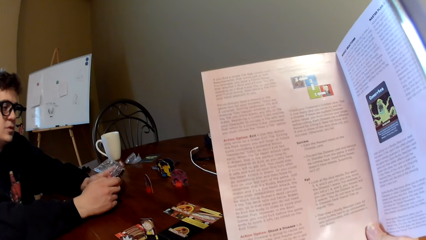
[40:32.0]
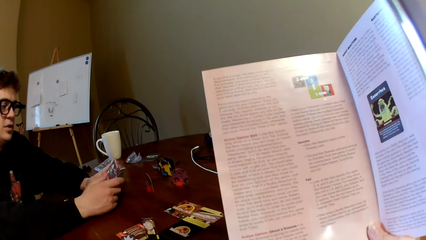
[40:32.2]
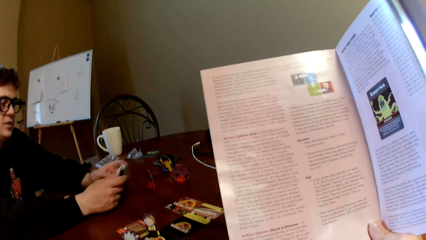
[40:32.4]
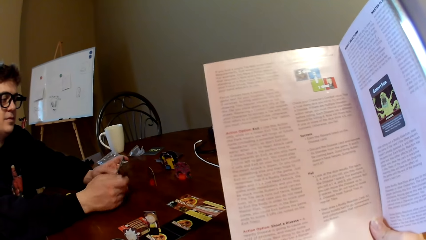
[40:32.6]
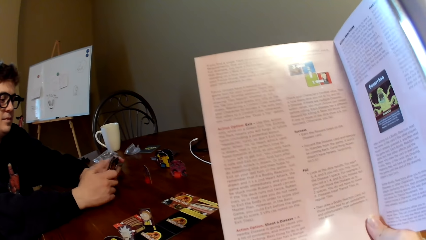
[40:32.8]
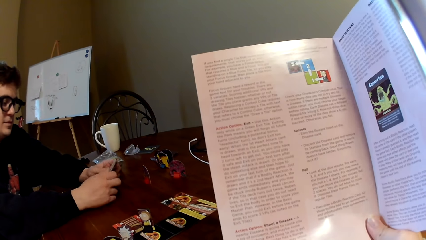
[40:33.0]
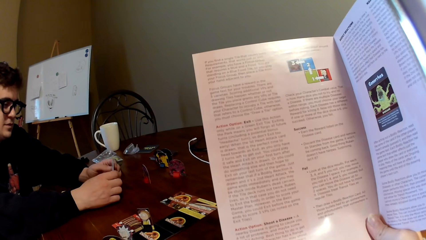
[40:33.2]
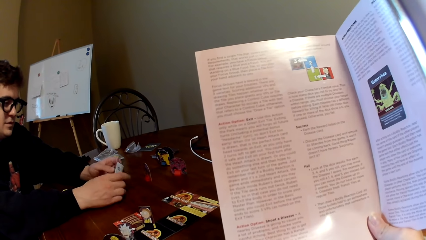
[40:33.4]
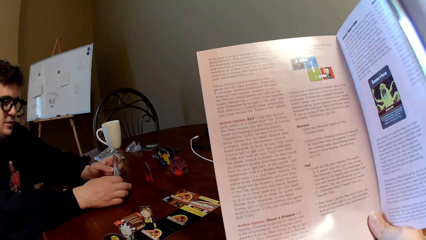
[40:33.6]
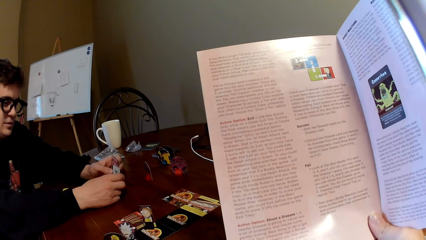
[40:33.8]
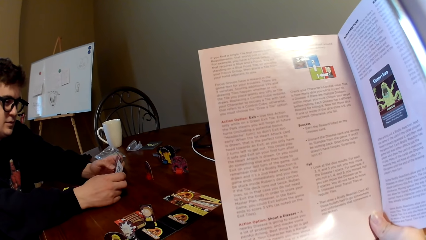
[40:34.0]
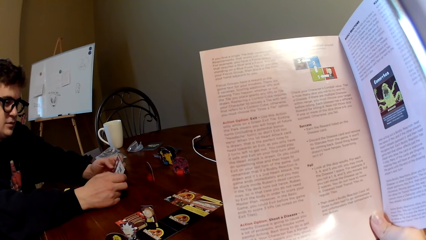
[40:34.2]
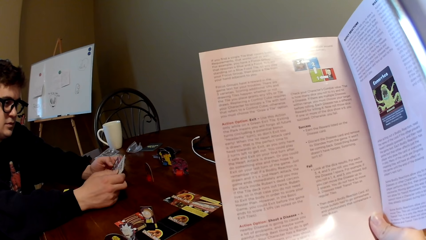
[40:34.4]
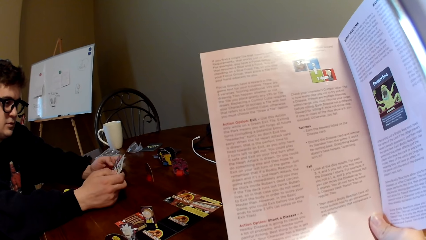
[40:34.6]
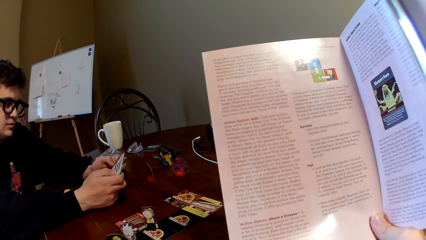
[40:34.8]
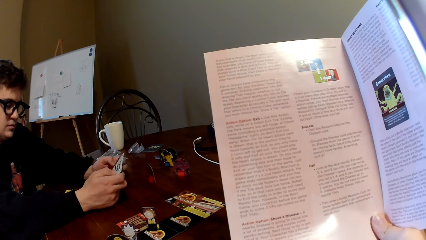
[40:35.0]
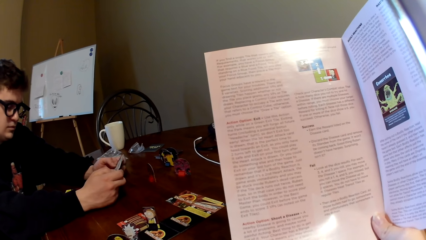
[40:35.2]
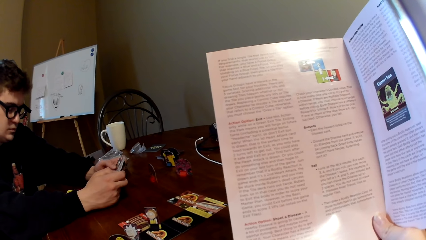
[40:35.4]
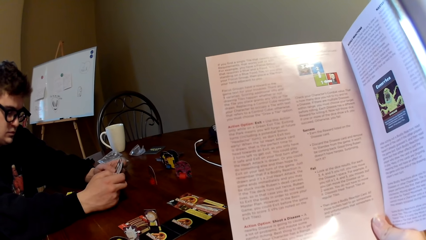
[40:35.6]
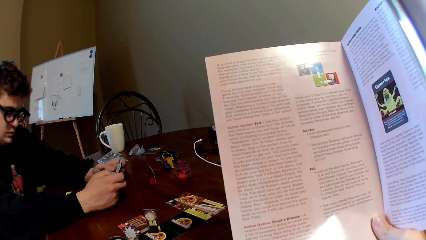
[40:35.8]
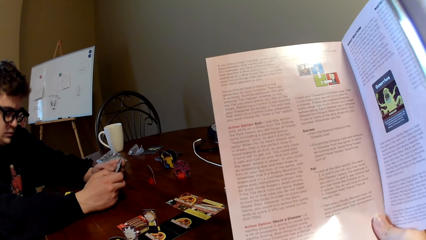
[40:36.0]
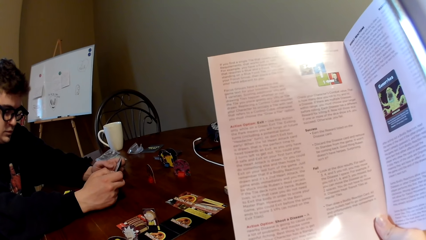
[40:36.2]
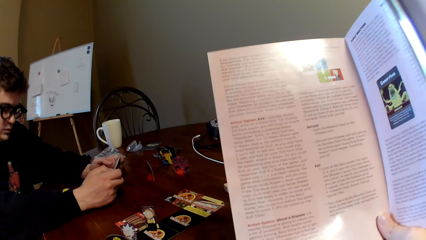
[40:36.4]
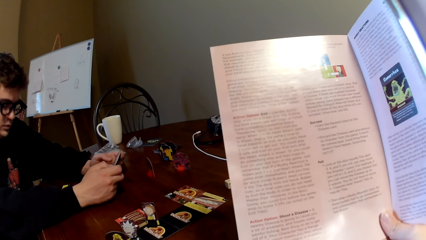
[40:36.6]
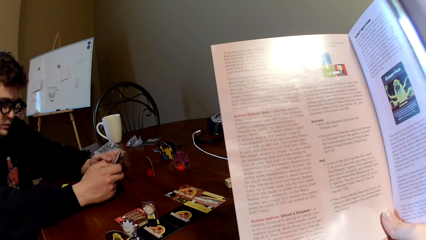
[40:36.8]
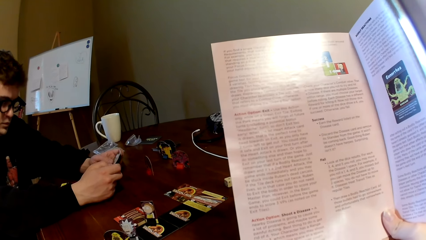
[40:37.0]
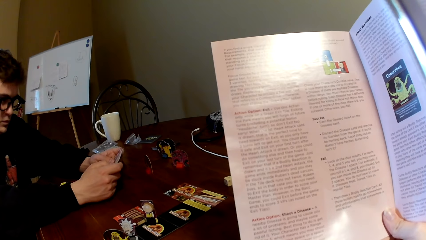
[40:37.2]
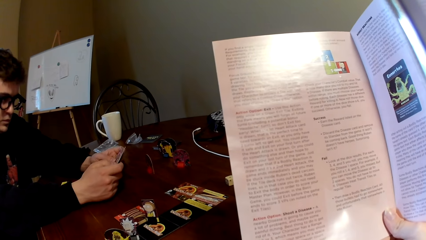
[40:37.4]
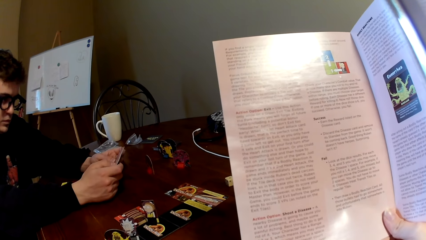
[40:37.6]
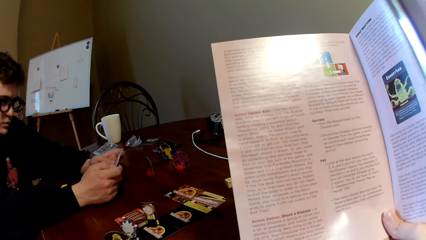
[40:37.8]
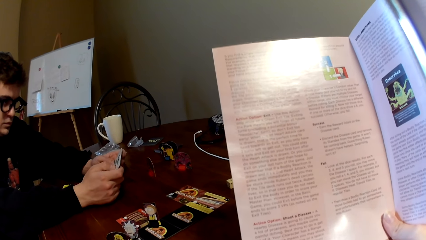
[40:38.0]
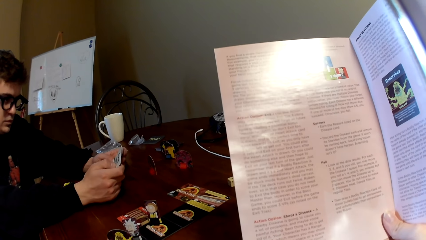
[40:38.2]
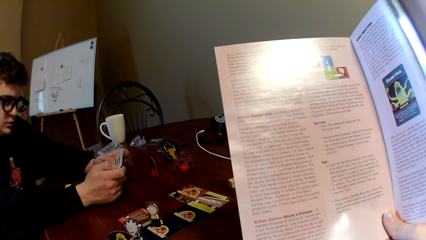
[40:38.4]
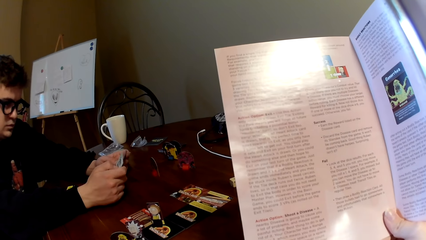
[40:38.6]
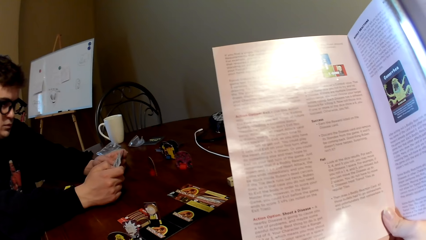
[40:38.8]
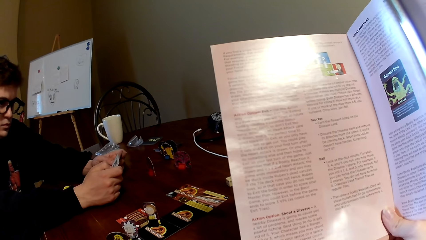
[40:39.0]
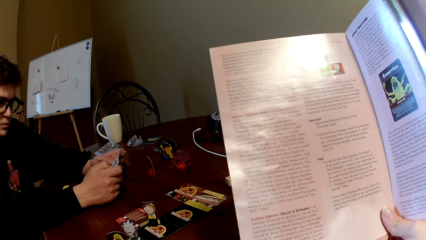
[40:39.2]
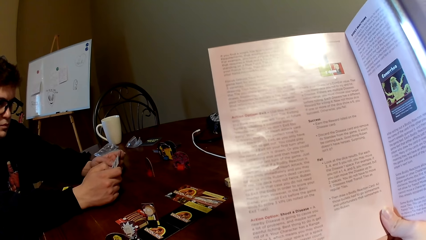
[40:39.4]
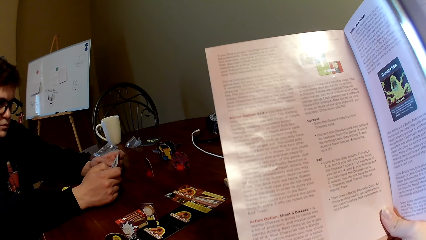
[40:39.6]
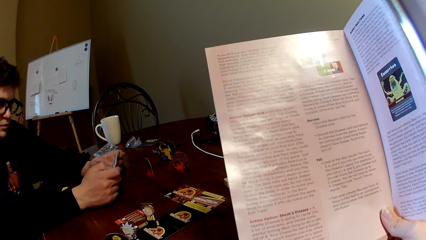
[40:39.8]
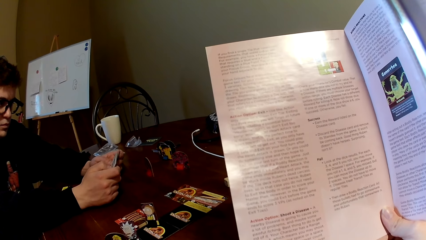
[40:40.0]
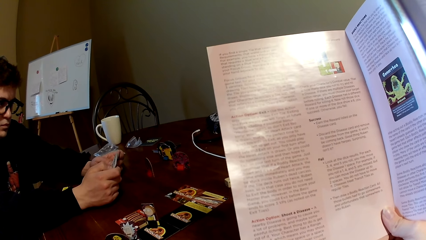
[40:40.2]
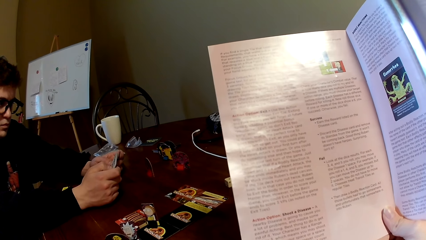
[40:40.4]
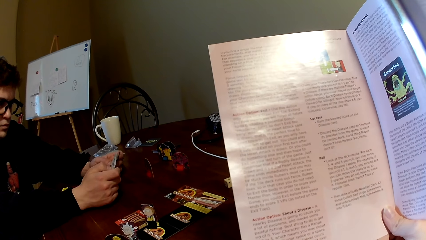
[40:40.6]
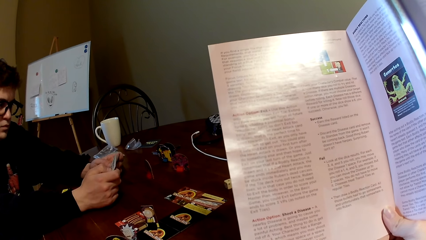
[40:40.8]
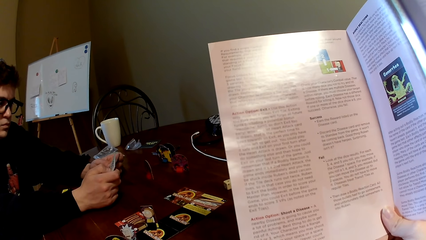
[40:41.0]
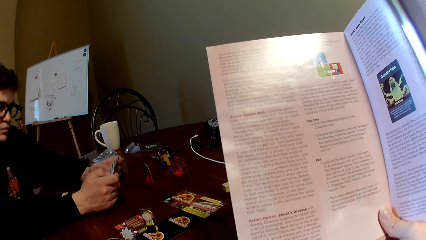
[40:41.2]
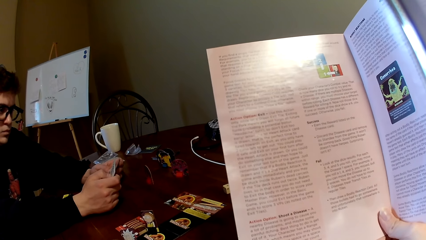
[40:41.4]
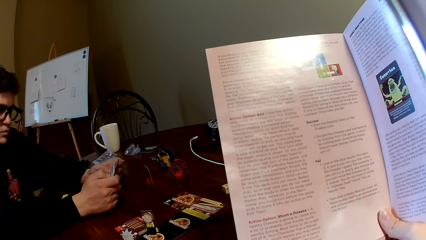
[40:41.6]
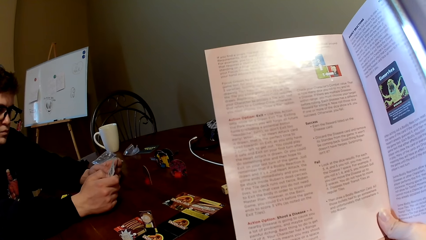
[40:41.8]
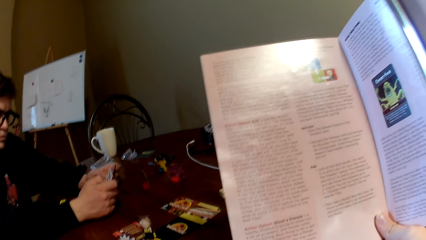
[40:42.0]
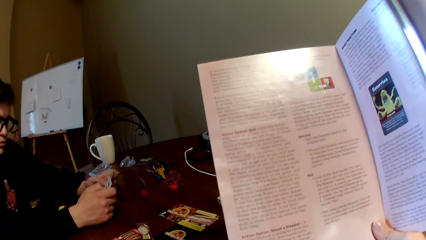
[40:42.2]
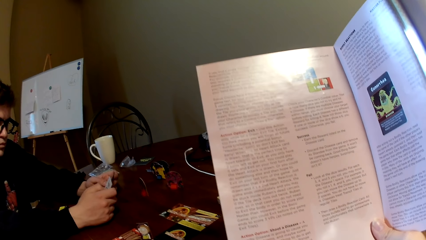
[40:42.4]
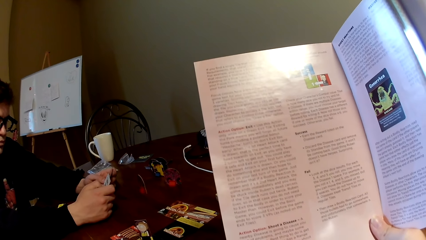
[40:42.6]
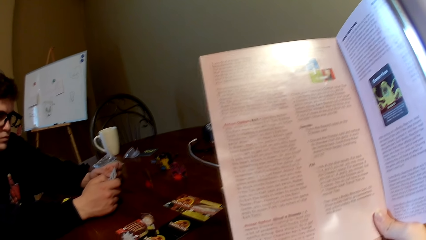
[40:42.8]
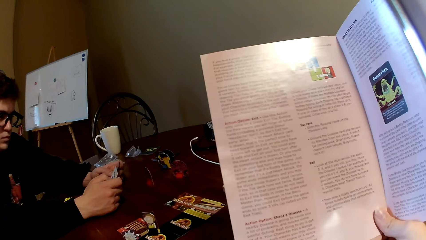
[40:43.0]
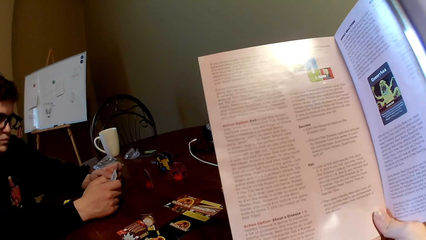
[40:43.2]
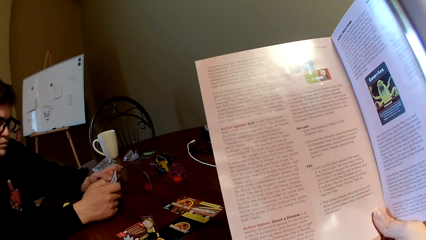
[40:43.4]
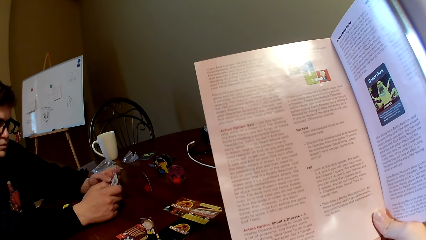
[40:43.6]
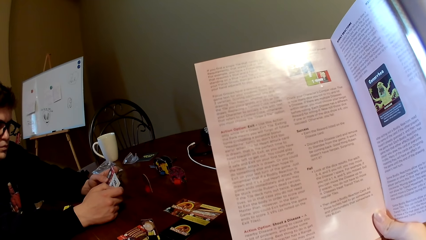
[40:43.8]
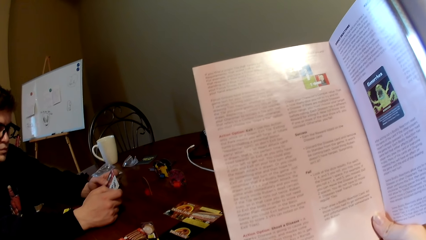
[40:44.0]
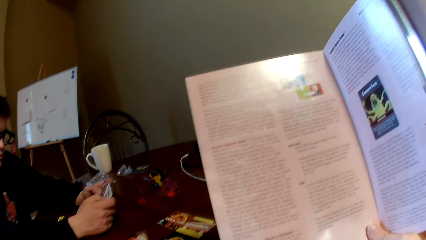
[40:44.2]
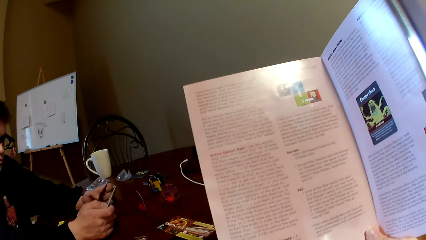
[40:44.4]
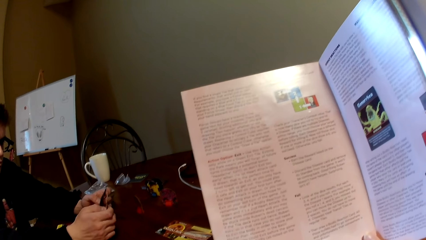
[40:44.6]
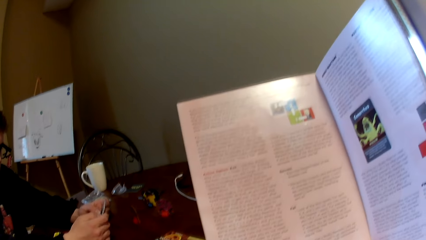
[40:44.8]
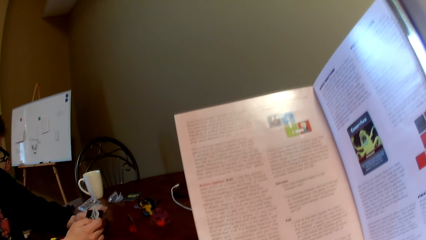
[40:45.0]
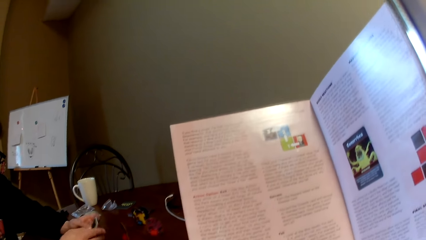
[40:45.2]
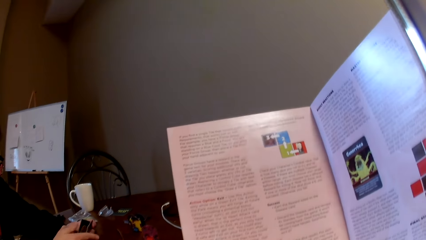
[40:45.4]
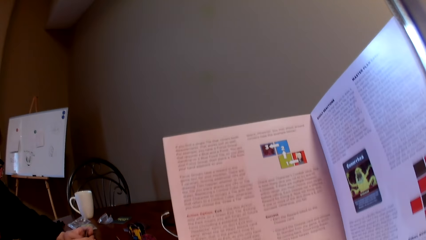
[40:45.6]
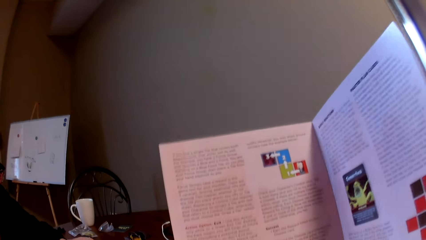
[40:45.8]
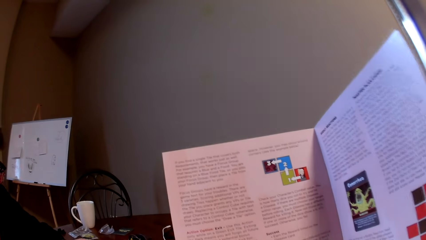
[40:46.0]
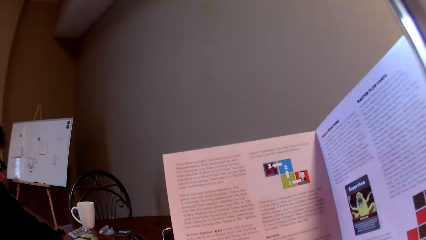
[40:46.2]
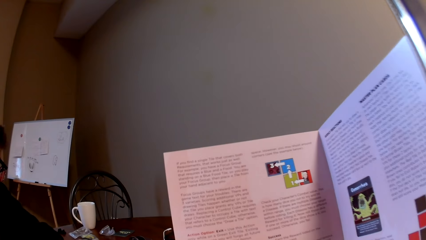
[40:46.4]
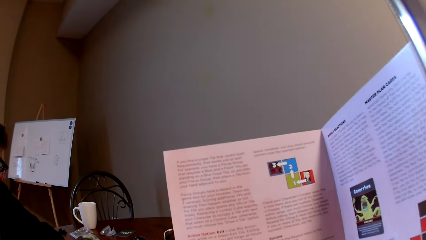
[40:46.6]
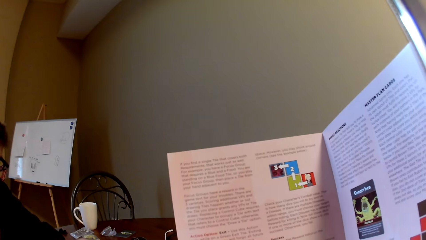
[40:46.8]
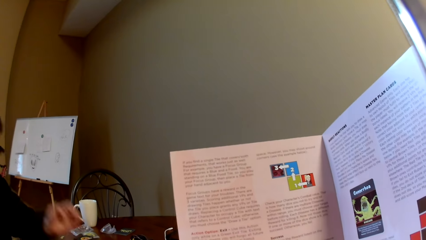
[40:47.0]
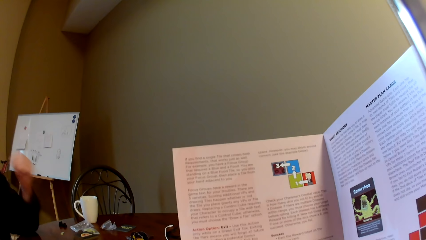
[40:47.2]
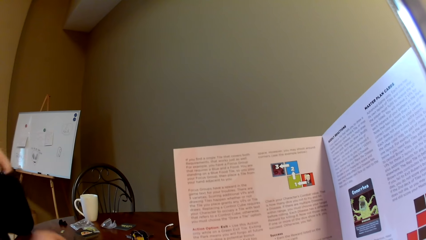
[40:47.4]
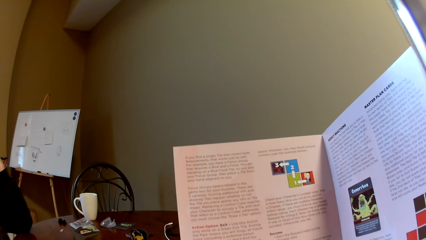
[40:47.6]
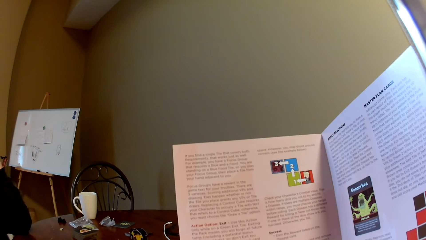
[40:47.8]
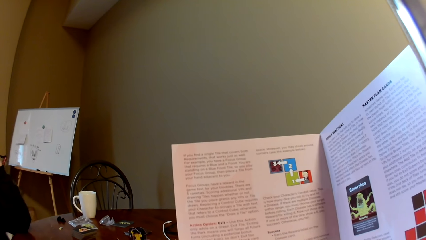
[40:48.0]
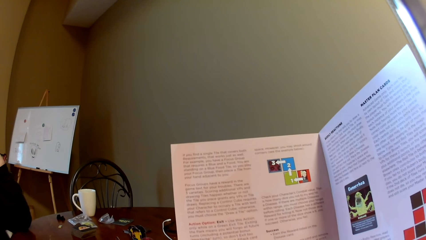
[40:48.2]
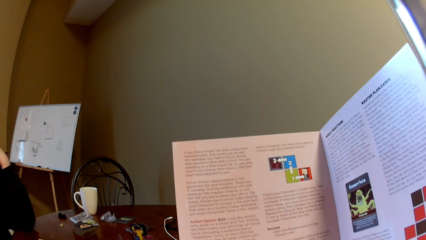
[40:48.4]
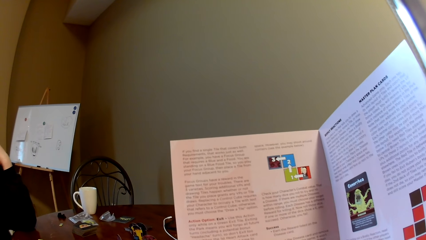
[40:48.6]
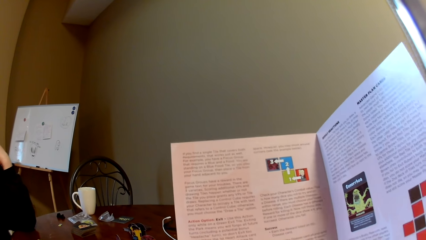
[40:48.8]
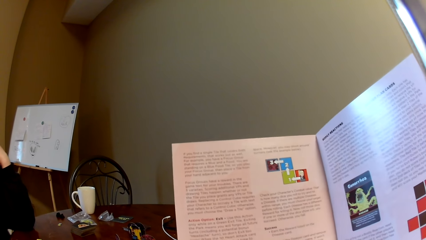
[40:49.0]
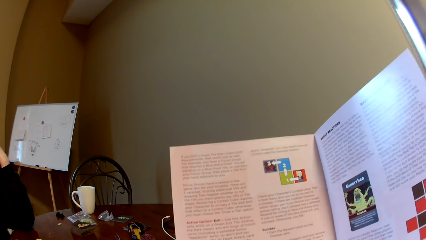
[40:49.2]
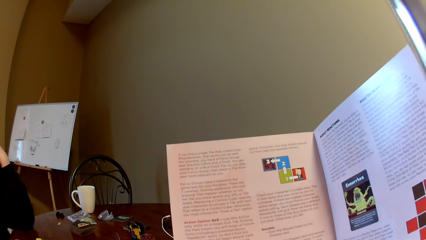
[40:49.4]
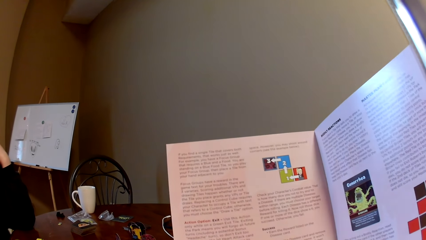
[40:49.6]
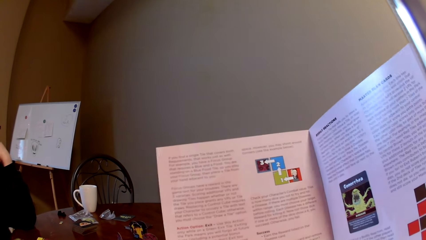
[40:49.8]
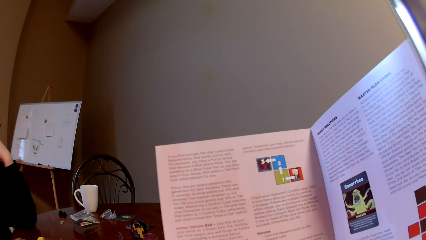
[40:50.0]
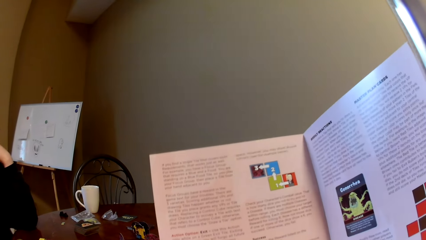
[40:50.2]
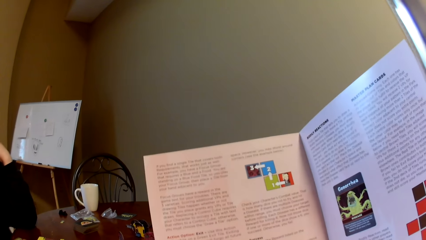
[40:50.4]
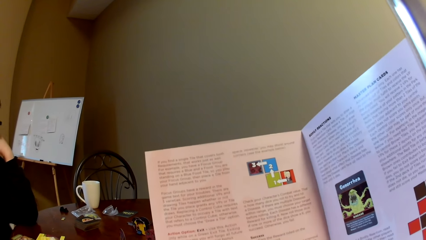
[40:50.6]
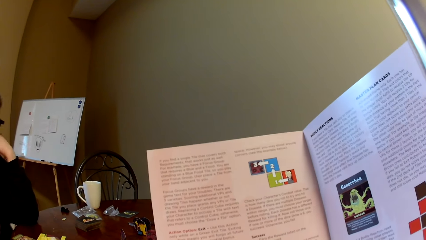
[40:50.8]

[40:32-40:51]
A man shuffles the playing card and looks at the cards. The camera wearer reads a magazine. The man moves both hands. The camera wearer reads the magazine.
